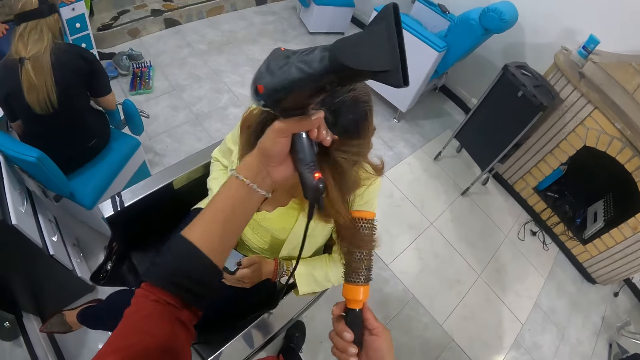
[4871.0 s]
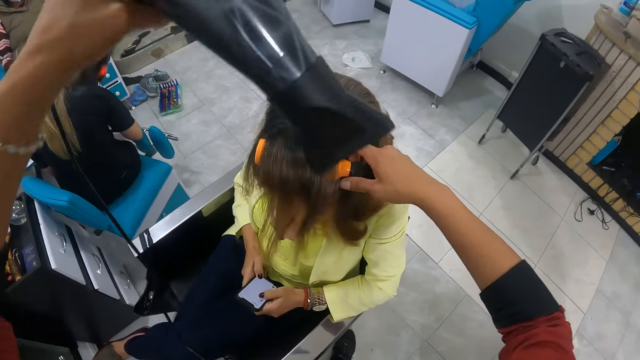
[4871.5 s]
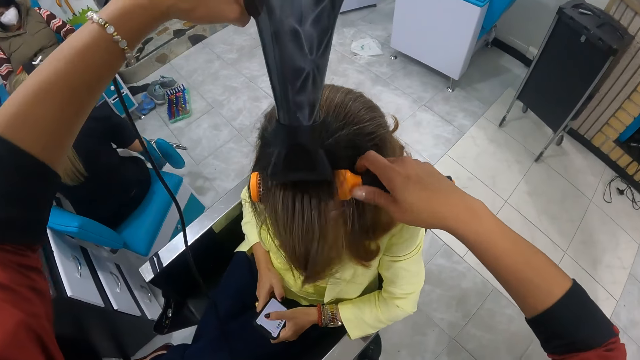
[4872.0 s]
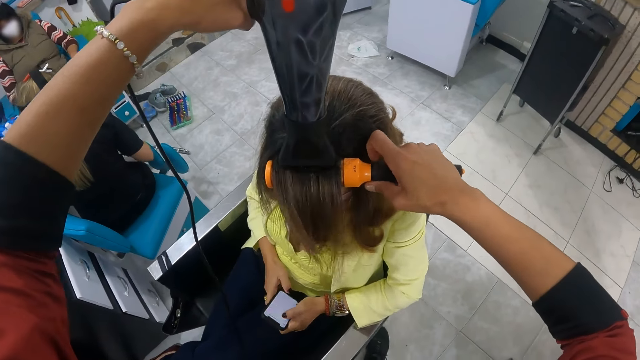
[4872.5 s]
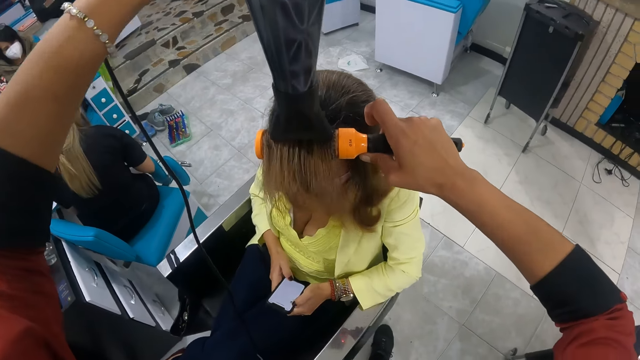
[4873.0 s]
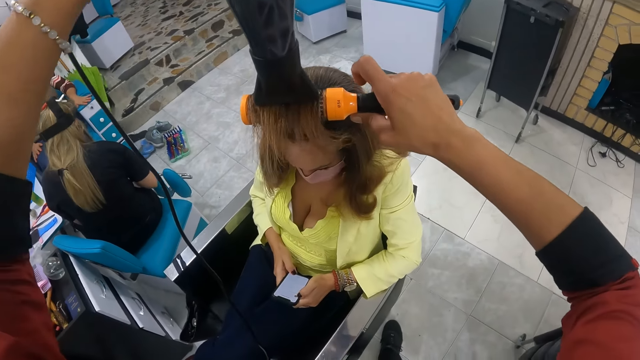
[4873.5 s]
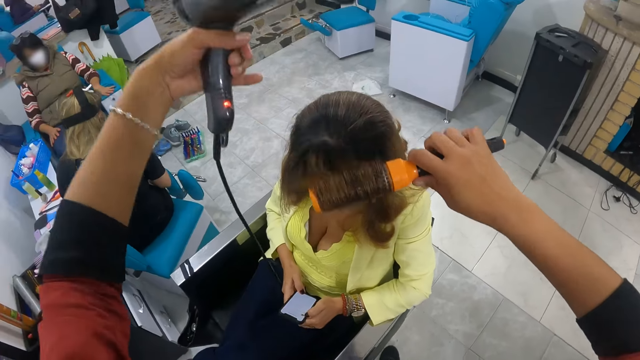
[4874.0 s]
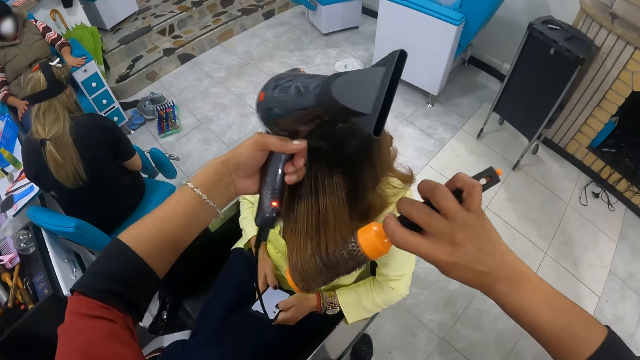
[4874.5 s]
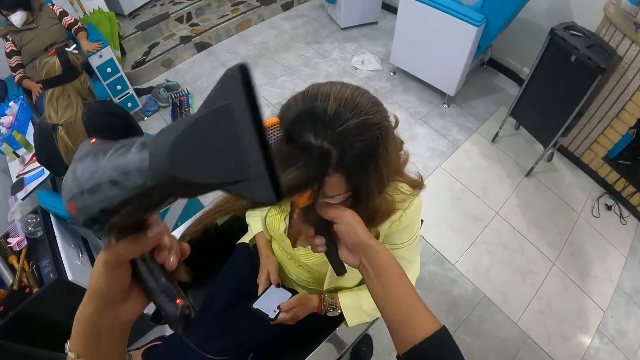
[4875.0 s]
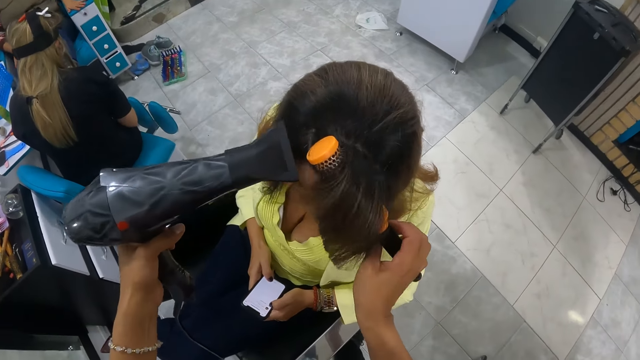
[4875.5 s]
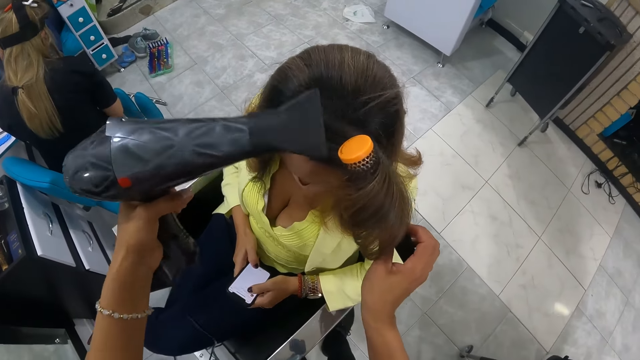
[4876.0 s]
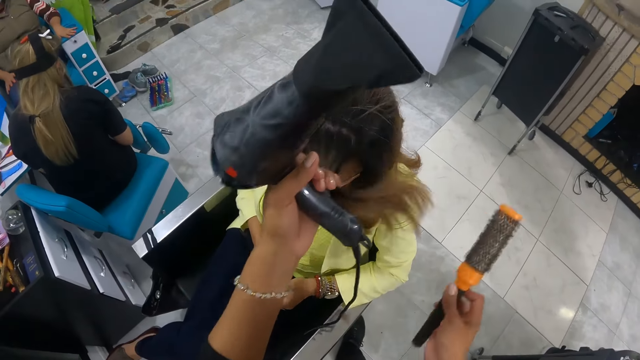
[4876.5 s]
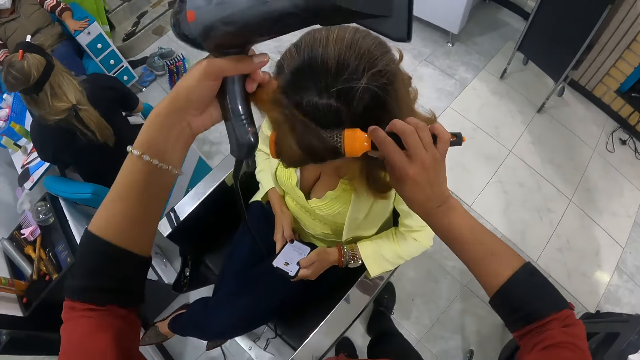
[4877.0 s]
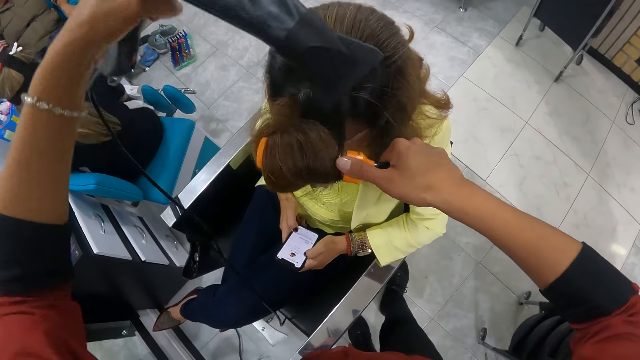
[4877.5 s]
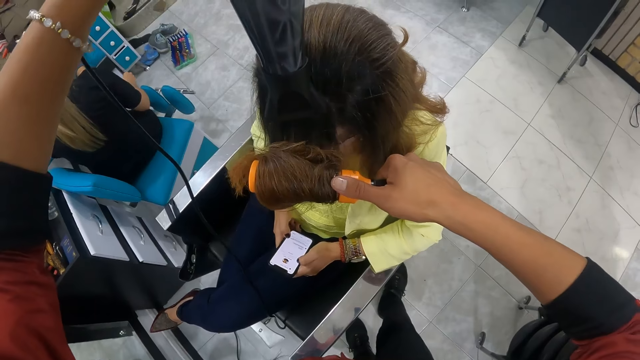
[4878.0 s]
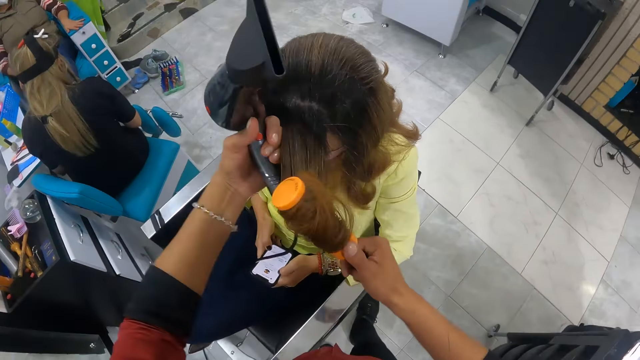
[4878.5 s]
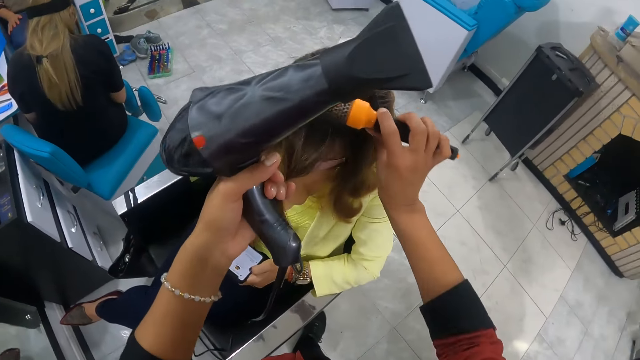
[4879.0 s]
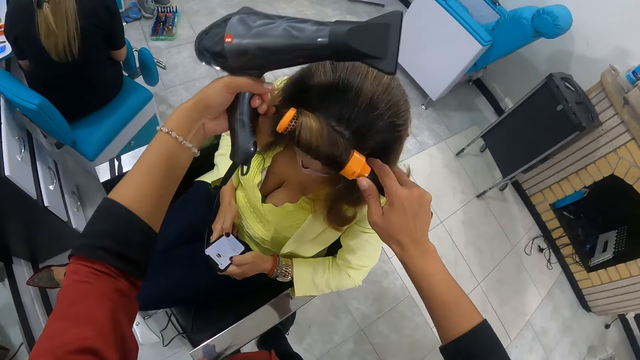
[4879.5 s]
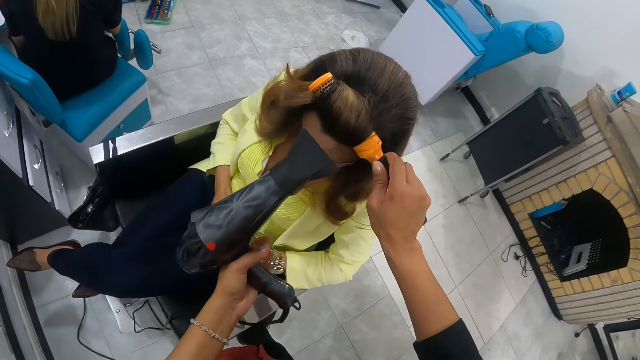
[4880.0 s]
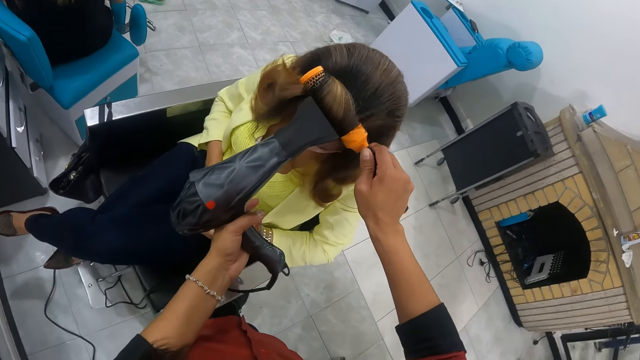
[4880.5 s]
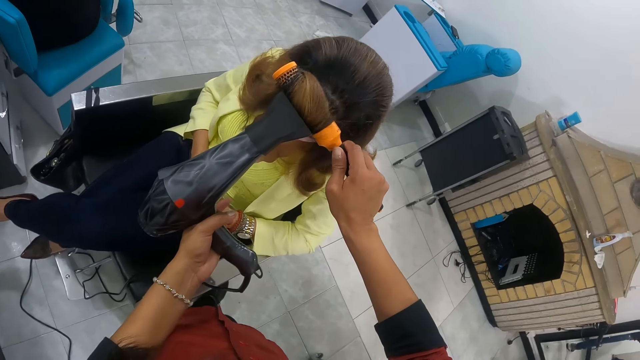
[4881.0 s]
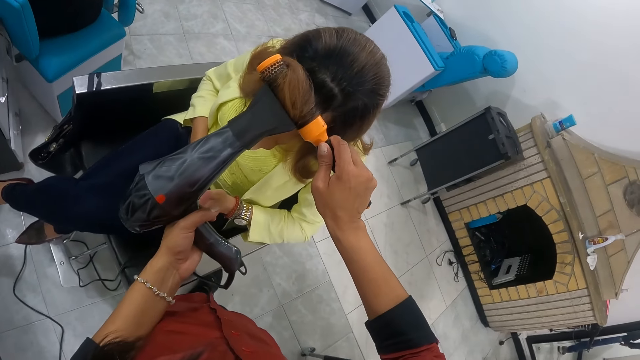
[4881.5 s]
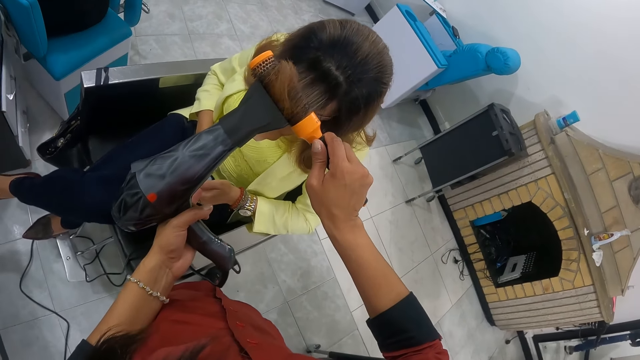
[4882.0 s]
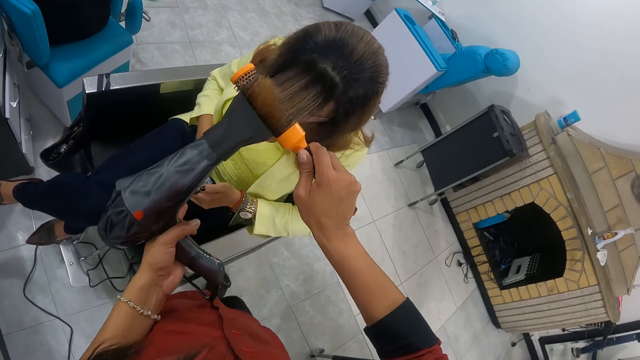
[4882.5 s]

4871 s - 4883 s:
The camera wearer holds the woman's hair with her left hand. She brushes the woman's hair with the hair dryer brush in her right hand. She dries the woman's hair with the hair dryer in her left hand. She holds the woman's hair with her left hand. She dries the hair of another woman on the brush in her right hand with the hair dryer in her left hand. A person makes nails for another person. The camera wearer places the hair of the other woman in her left hand on the brush in her right hand. She dries the hair of the other woman on the brush in her right hand with the hair dryer in her left hand. She places the hair of the other woman in her left hand on the brush in her right hand. She dries the hair of the other woman on the brush in her right hand with the hair dryer in her left hand.

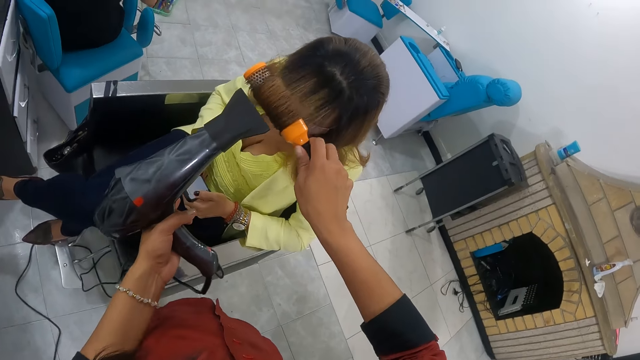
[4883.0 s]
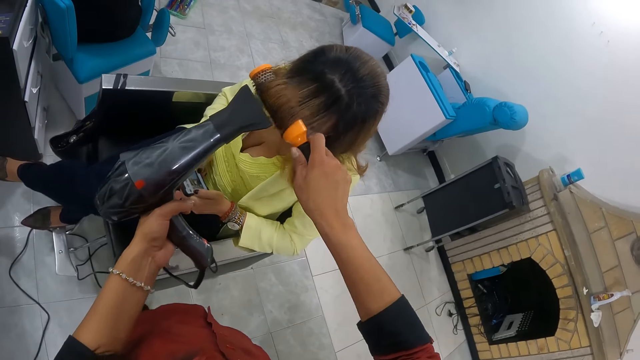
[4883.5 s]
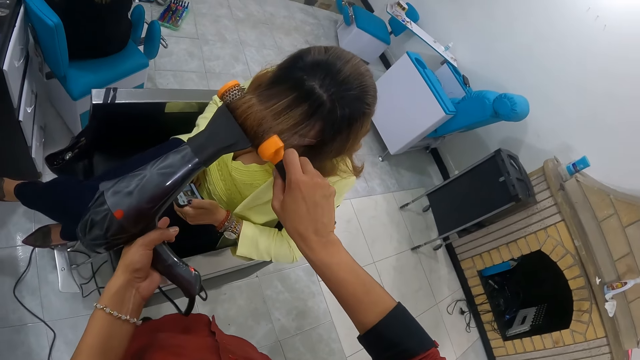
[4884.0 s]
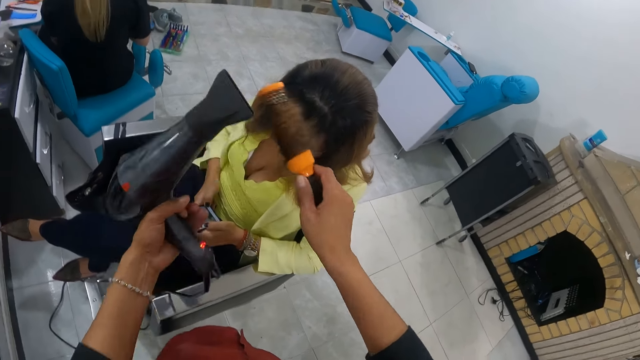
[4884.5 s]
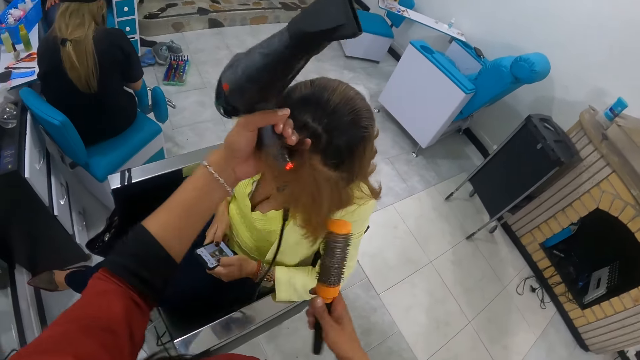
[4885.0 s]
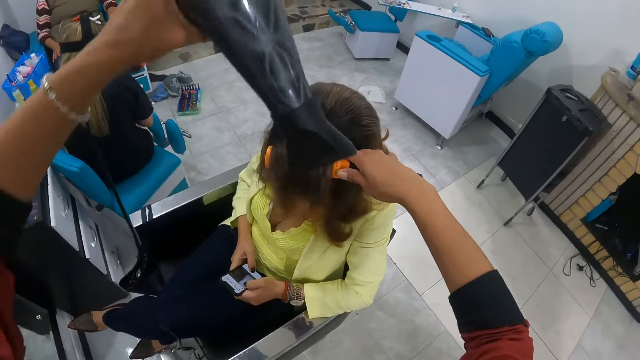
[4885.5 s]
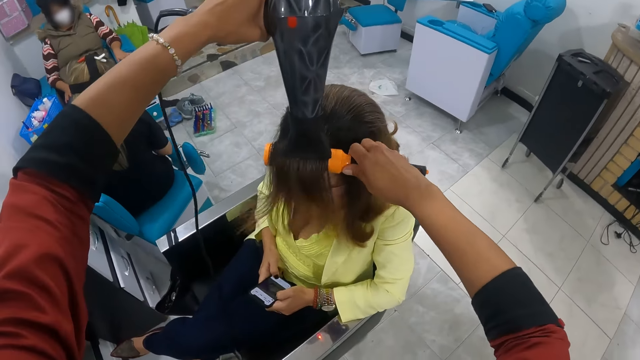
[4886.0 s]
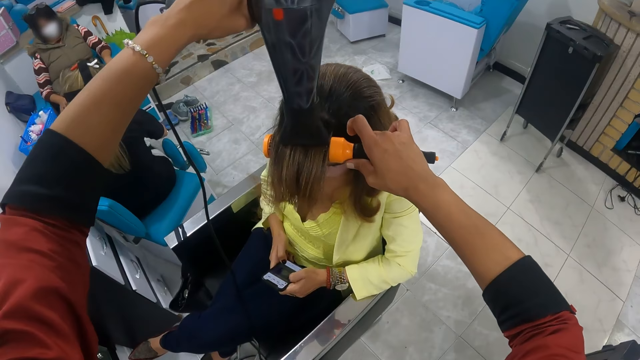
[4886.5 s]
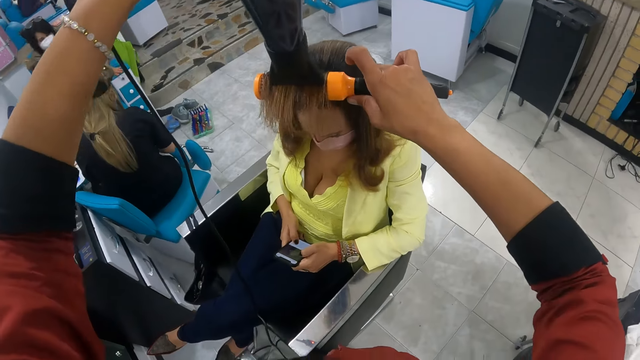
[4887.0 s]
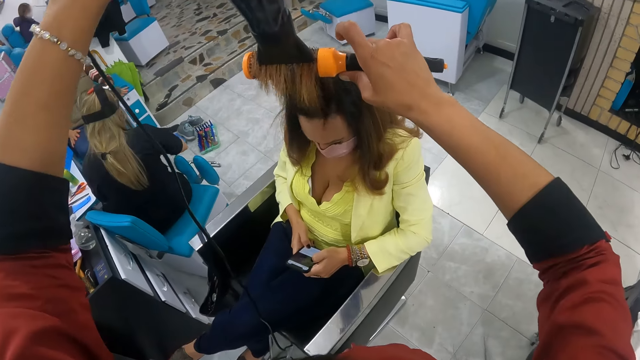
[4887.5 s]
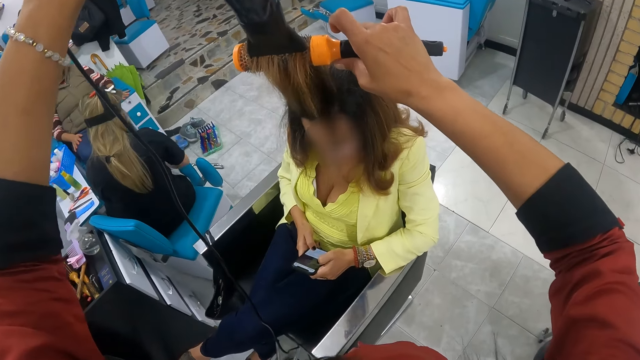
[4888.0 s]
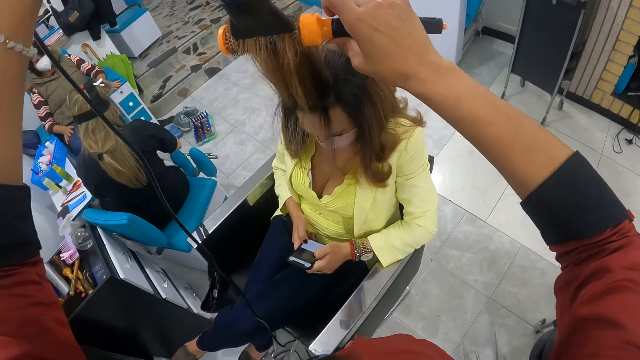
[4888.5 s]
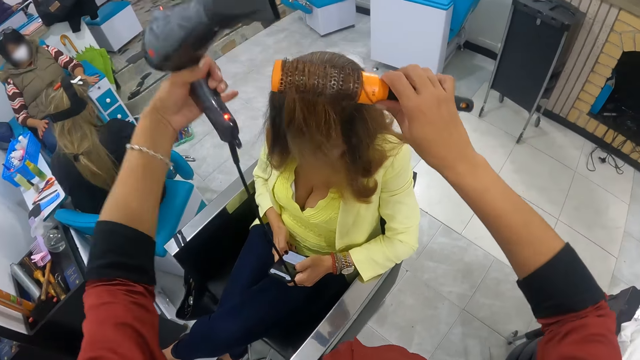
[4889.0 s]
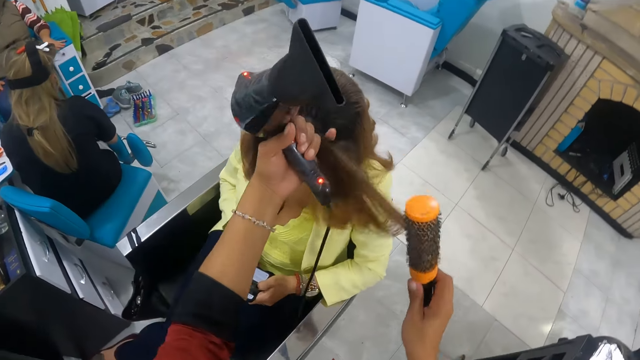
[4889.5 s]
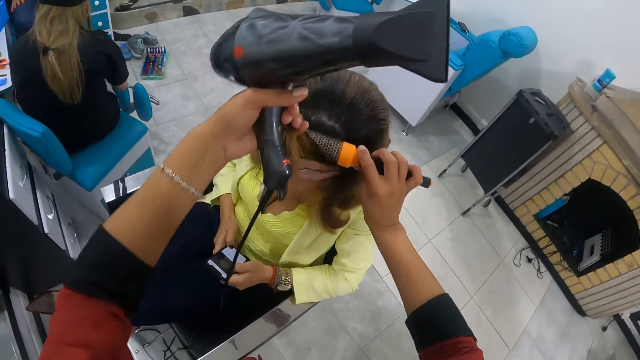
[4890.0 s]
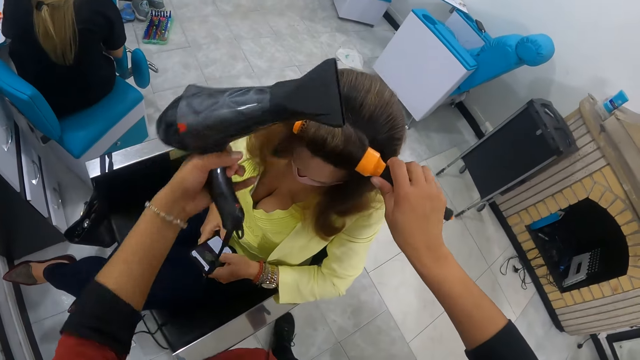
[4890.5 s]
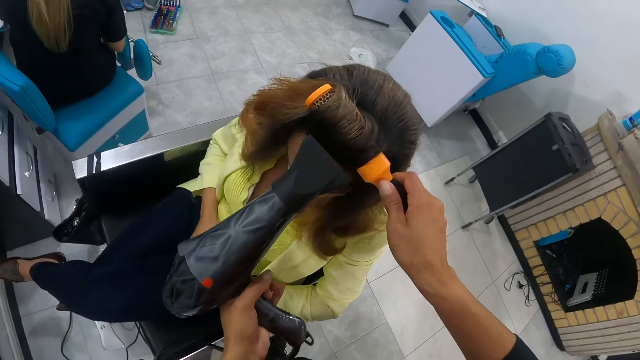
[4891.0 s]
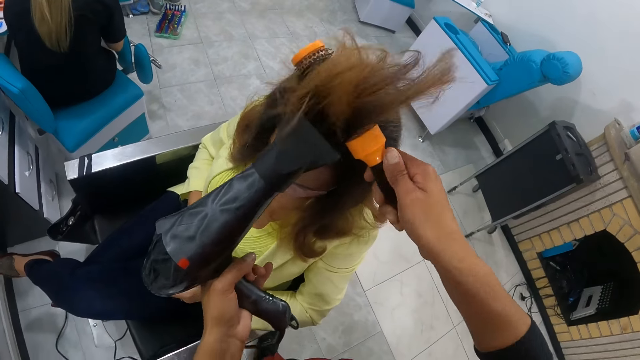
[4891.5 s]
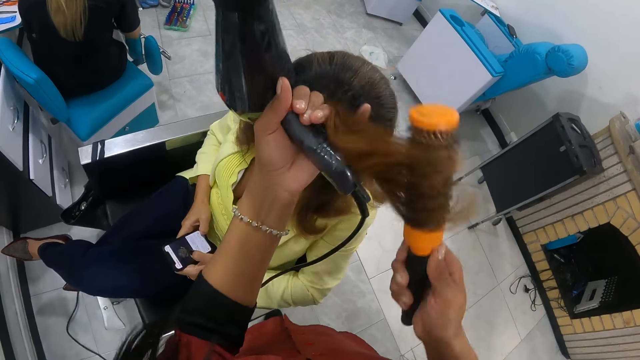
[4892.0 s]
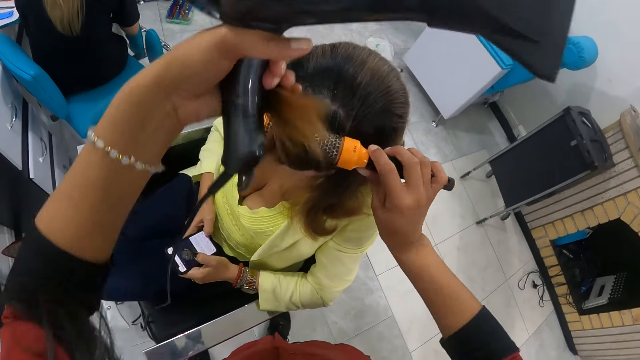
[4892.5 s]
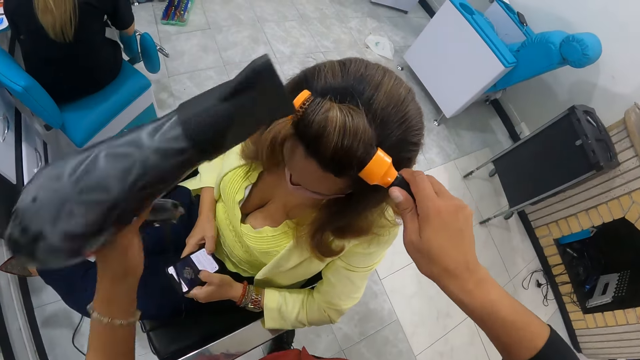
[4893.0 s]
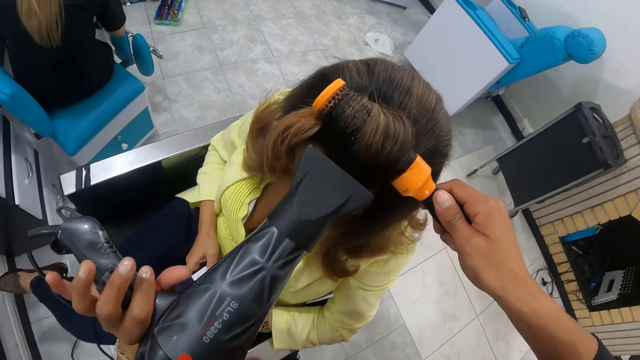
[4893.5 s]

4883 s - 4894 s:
The camera wearer places the hair of the woman in her left hand on the brush in her right hand. She dries the hair of the woman on the brush in her right hand with the hair dryer in her left hand. The woman scrolls on a phone. The camera wearer places the hair of the woman in her left hand on the brush in her right hand. She dries the hair of the woman on the brush in her right hand with the hair dryer in her left hand. She places the hair of the woman in her left hand on the brush in her right hand. She dries the hair of the woman on the brush in her right hand with the hair dryer in her left hand.
